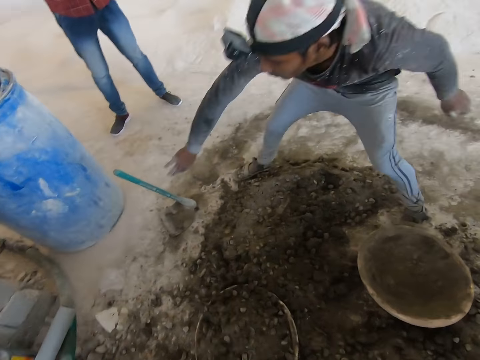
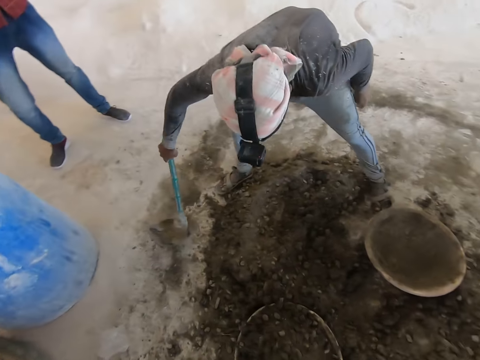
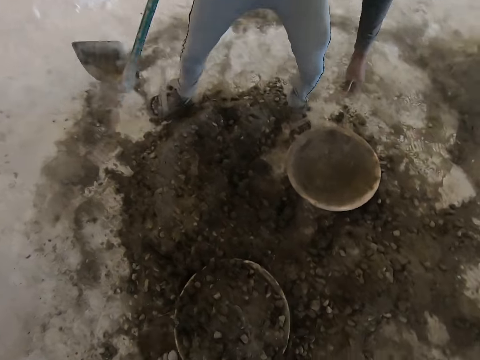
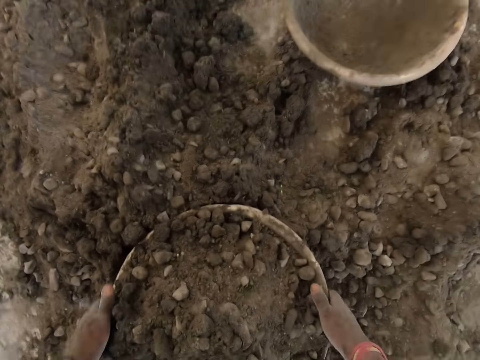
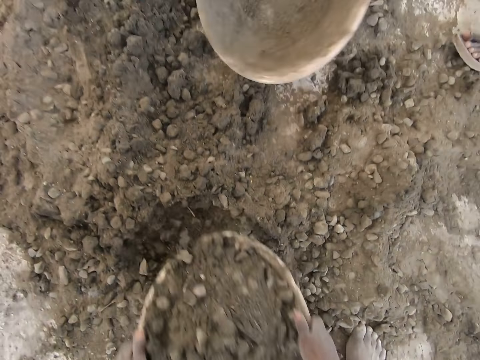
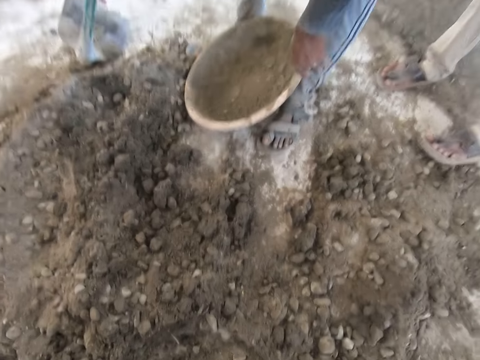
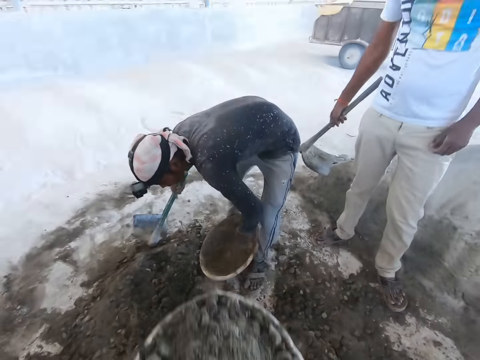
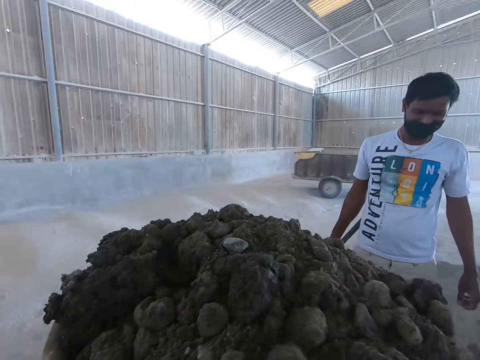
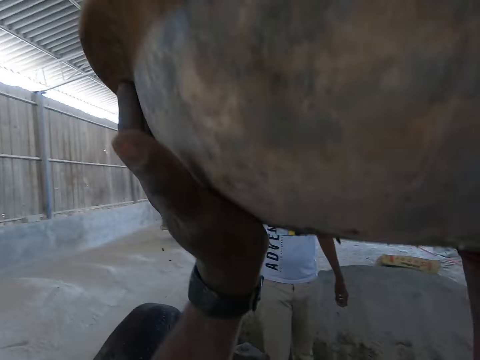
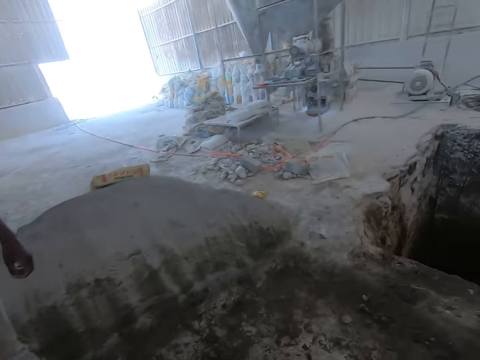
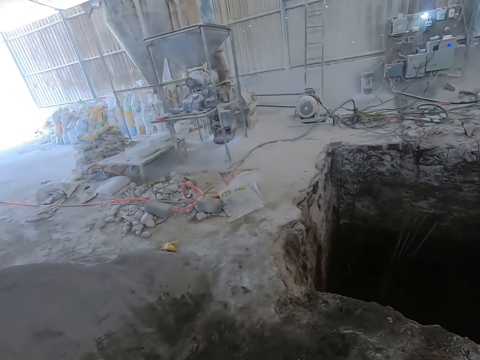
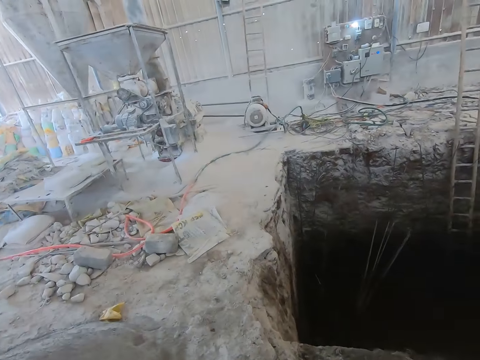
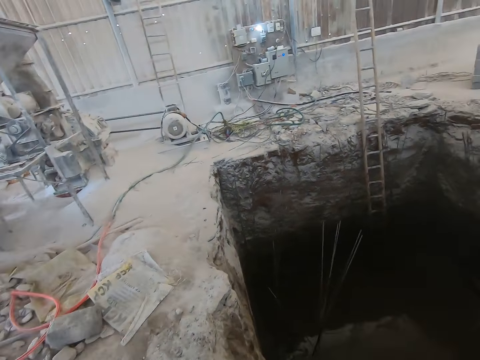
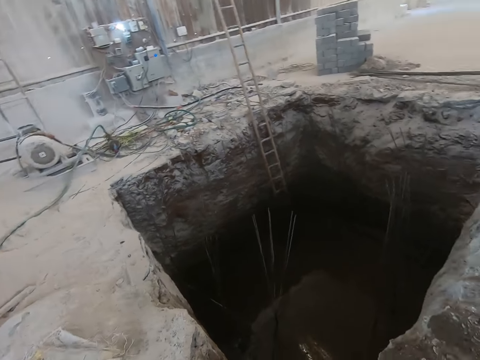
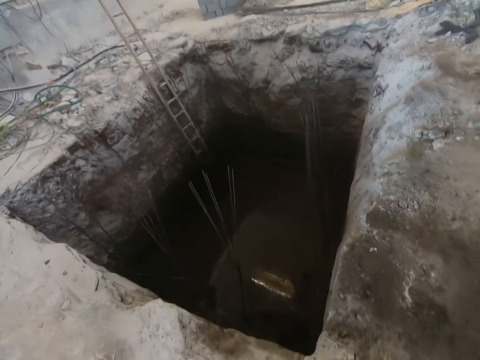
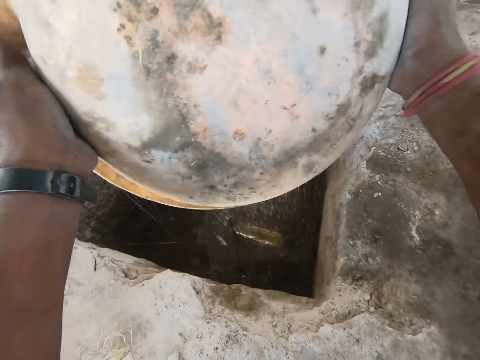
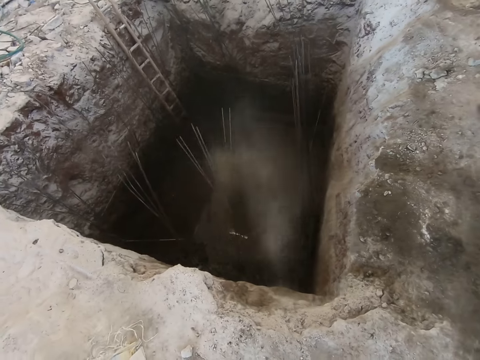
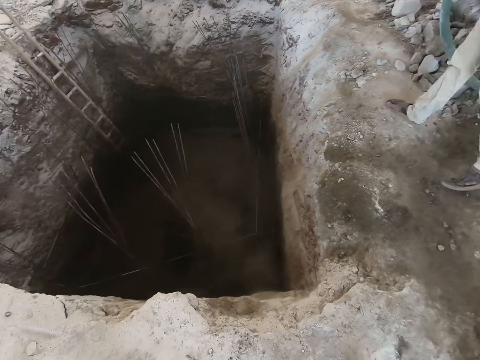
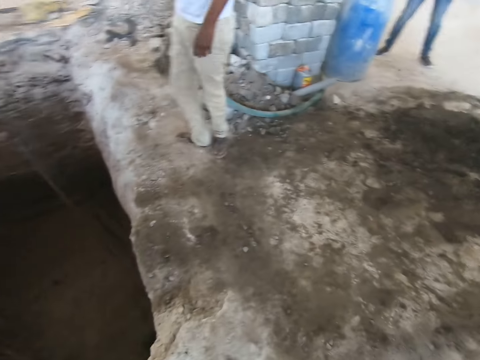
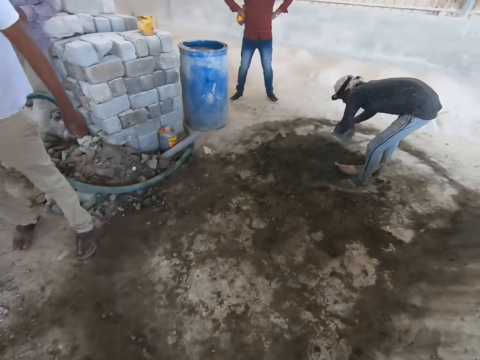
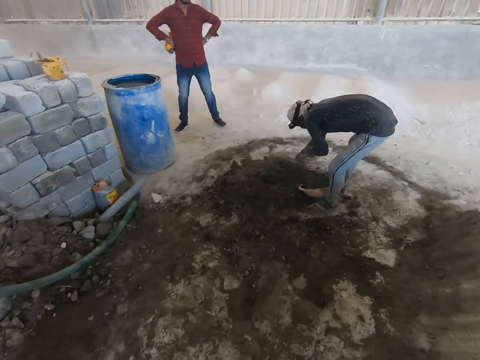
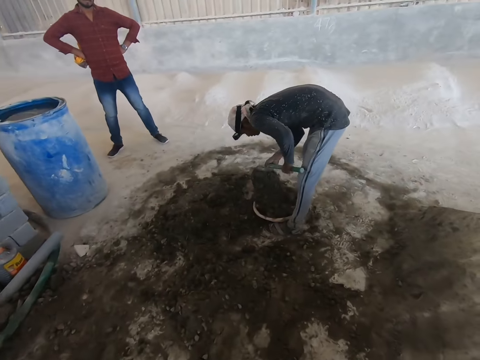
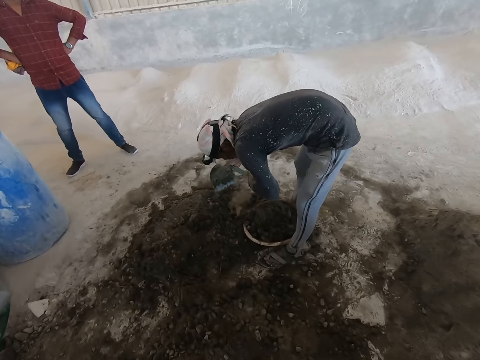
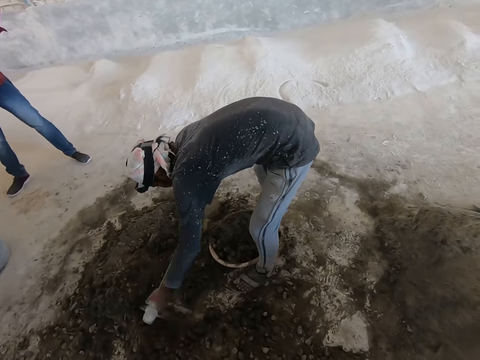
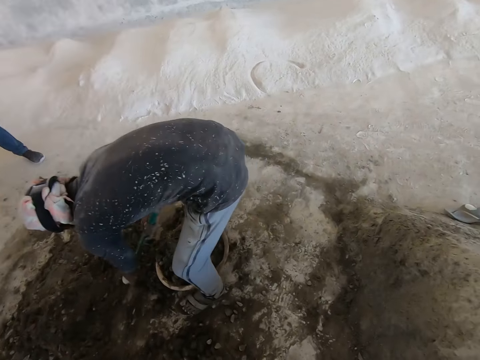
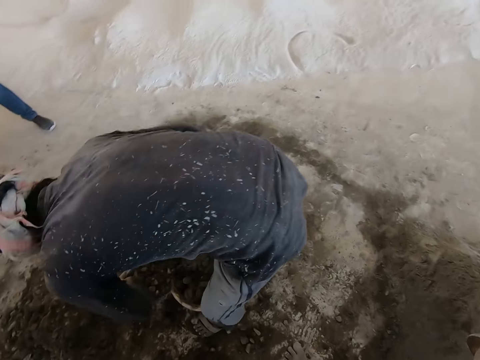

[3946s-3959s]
A man picks up the hoe from the floor with his right hand. The camera wearer picks up the plastic container on the floor with both hands. The man moves the plastic bowl on the floor with his left hand. The man holds a pan. The camera wearer places the plastic bowl on his head with both hands. He walks toward the pit. He pours sand into the hole in the ground from the plastic bowl in both hands. The man scoops the sand into the plastic container on the floor with the hoe in both hands. The camera wearer walks toward the sand.

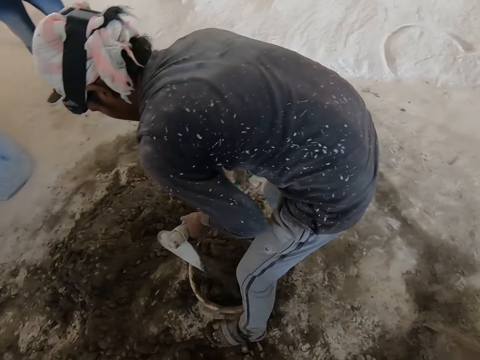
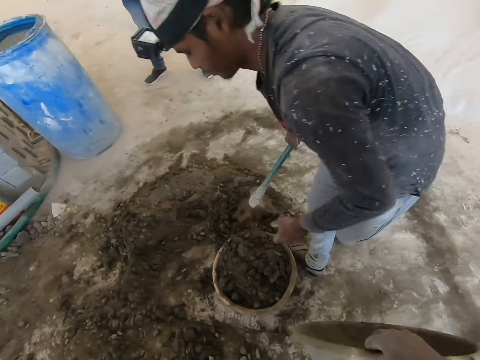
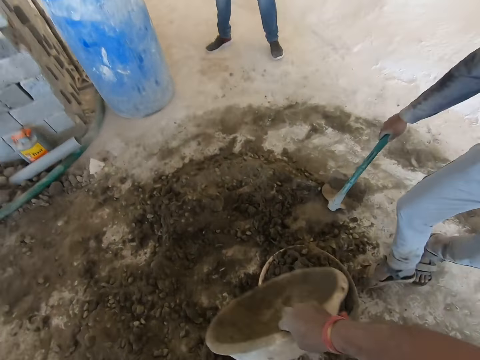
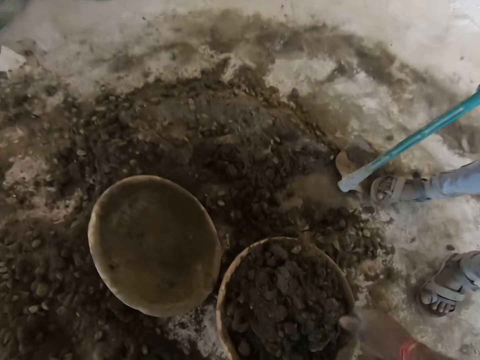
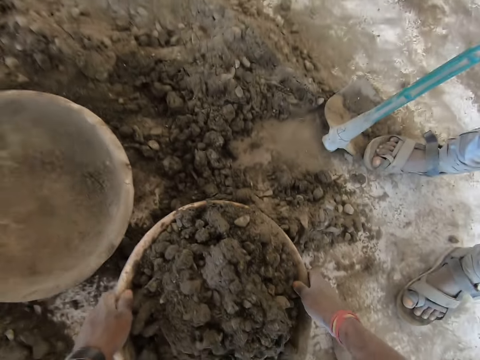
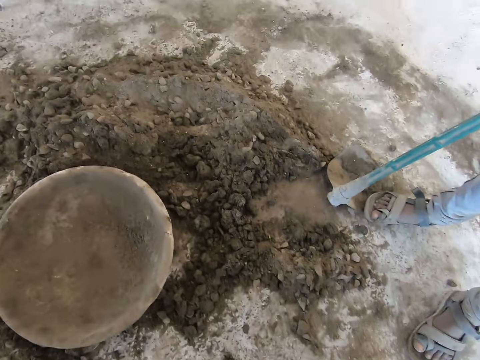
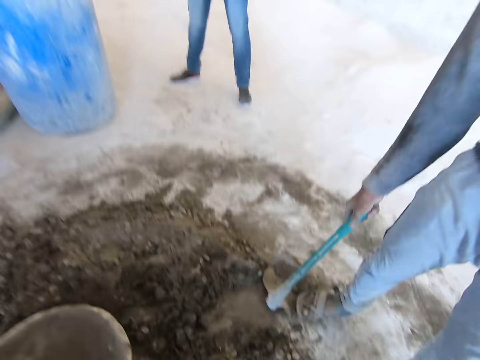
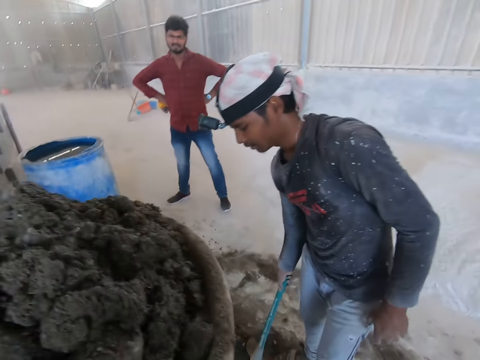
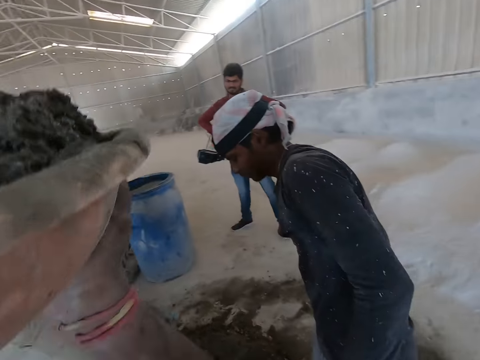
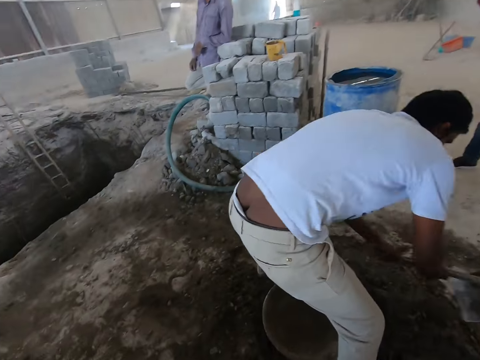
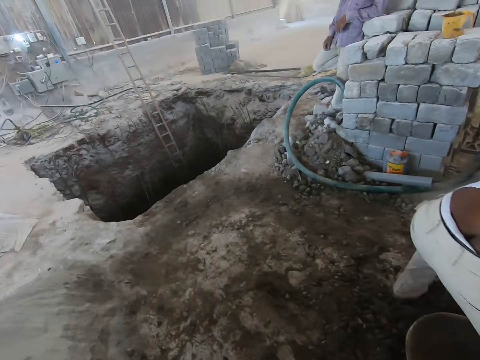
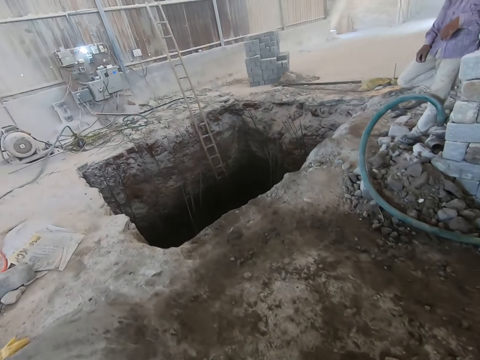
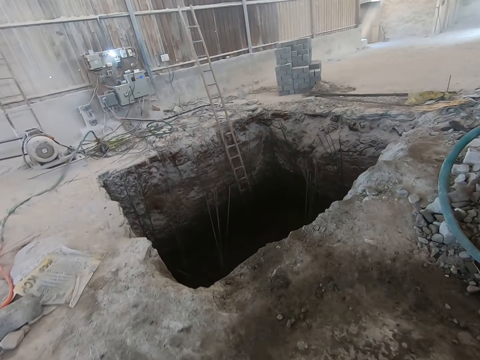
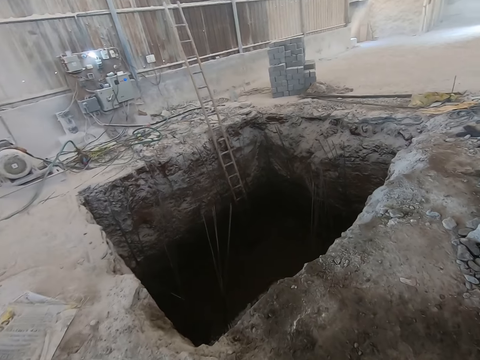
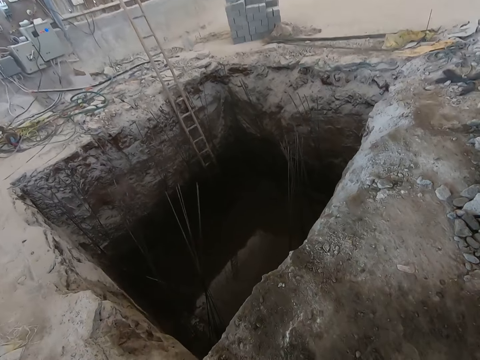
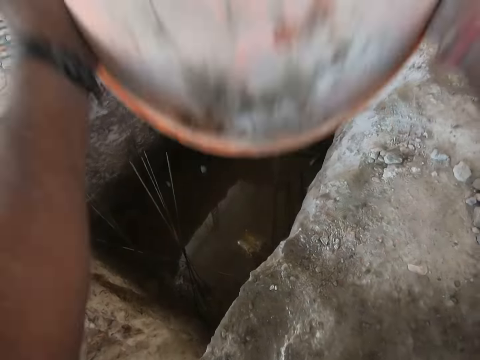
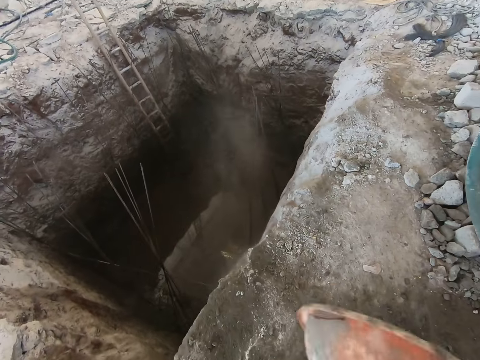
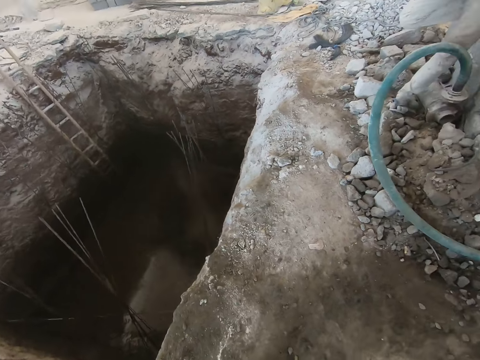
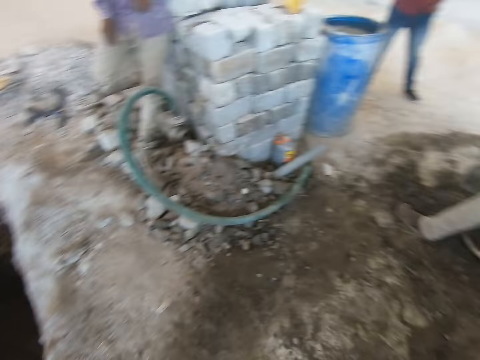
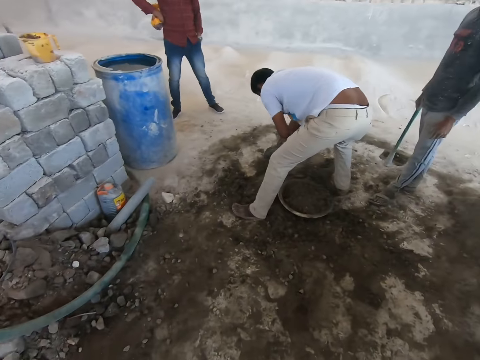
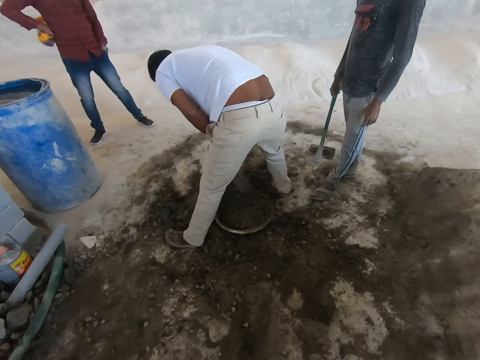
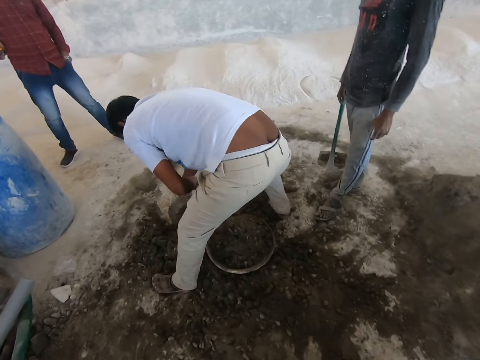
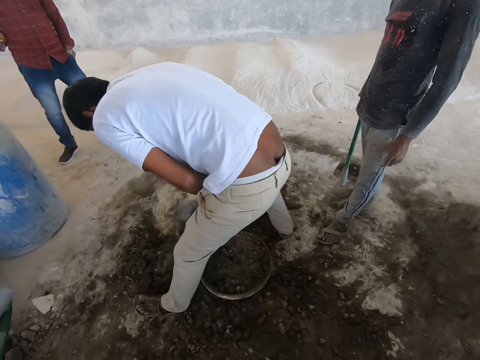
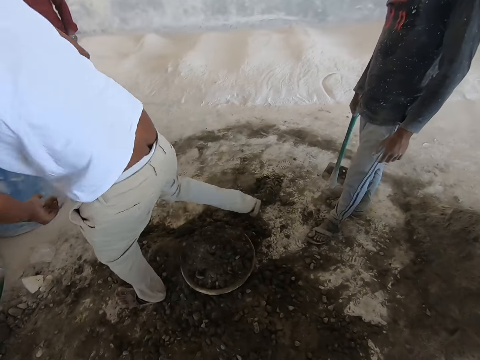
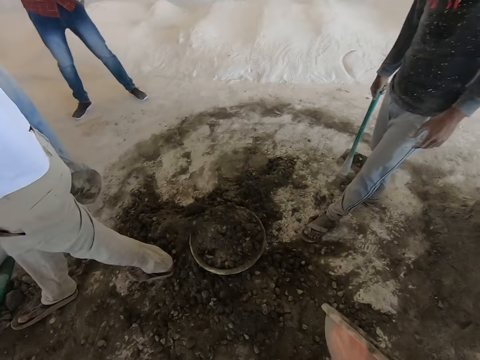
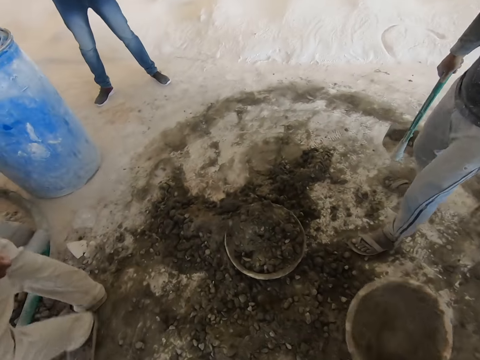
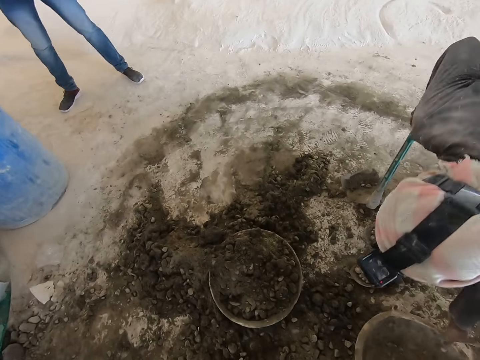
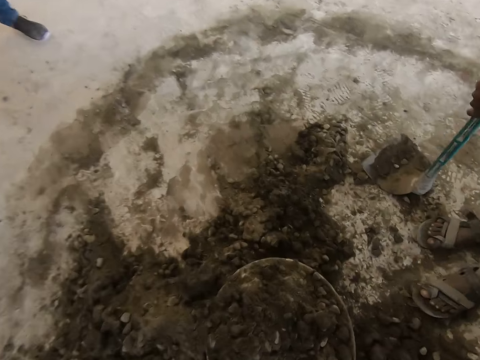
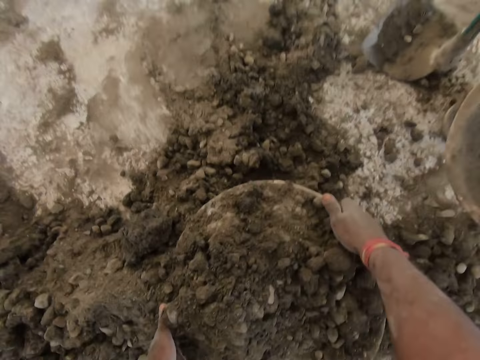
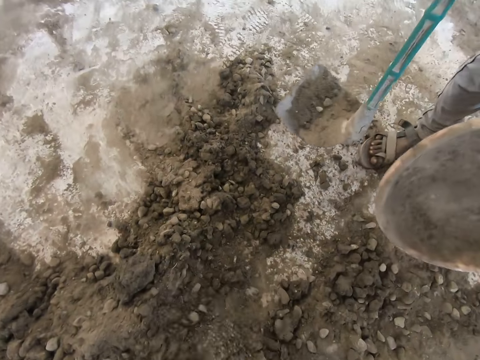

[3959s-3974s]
The camera wearer drops the plastic bowl on the floor with his right hand. He picks up the plastic container on the floor with both hands. He places the plastic bowl on his head with both hands. A man scoops the sand into the plastic container on the floor with the hoe in both hands. The camera wearer walks toward the pit. He pours sand into the hole in the ground from the plastic bowl in both hands. A person fills a pan with sand. The camera wearer walks toward the sand. He drops the plastic bowl on the floor with his right hand. Another person takes a pan from the ground. The camera wearer picks up the plastic container on the floor with both hands.
